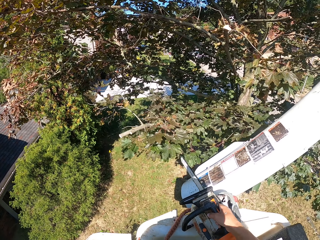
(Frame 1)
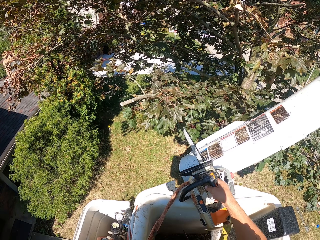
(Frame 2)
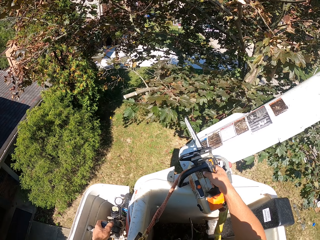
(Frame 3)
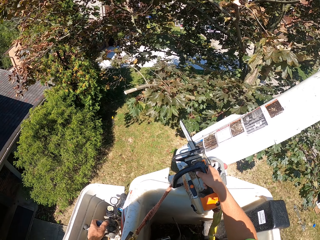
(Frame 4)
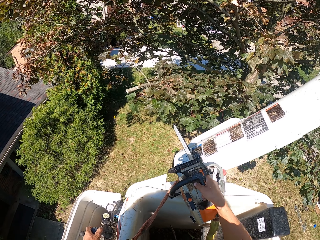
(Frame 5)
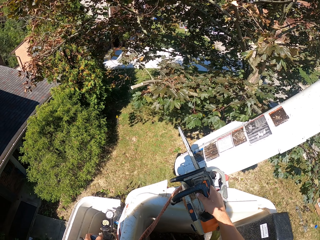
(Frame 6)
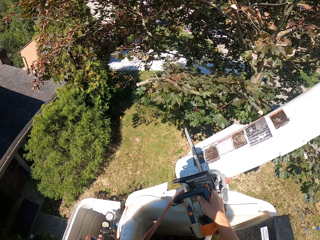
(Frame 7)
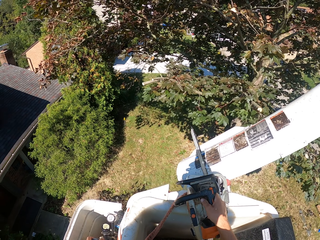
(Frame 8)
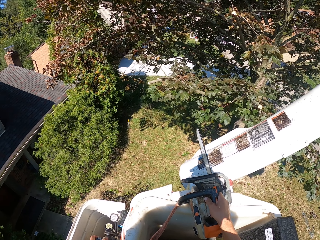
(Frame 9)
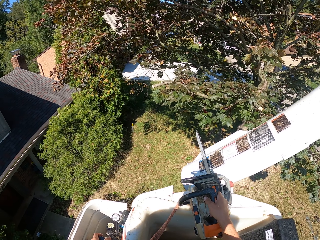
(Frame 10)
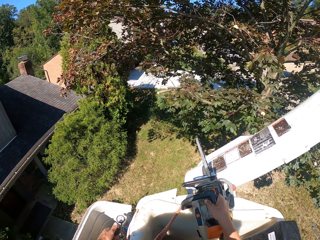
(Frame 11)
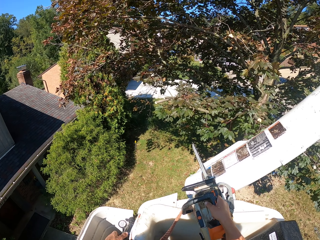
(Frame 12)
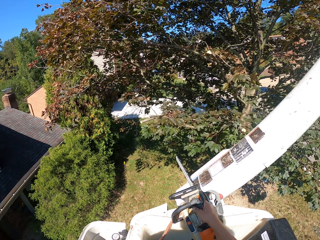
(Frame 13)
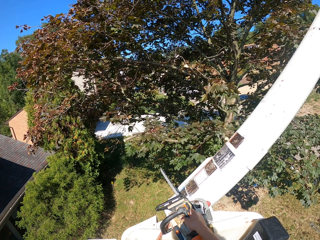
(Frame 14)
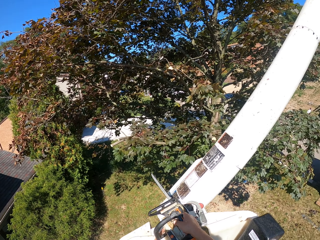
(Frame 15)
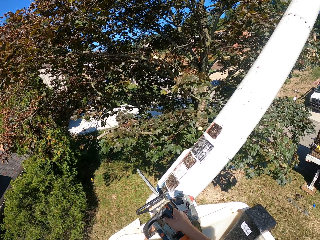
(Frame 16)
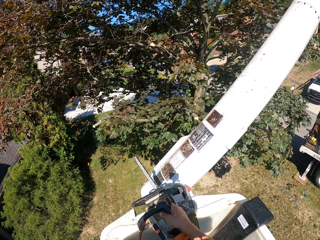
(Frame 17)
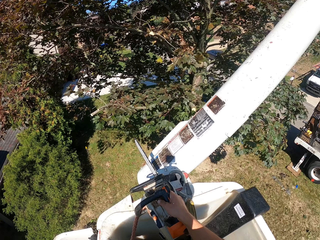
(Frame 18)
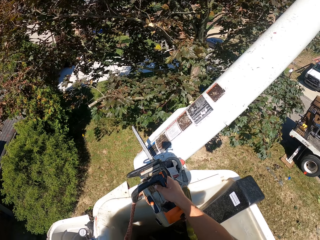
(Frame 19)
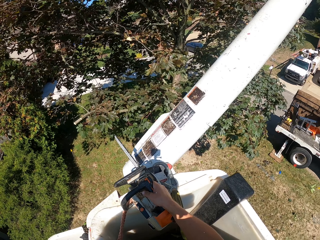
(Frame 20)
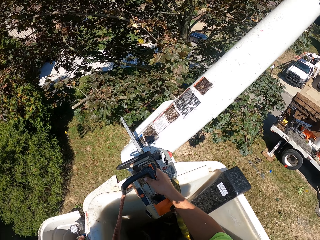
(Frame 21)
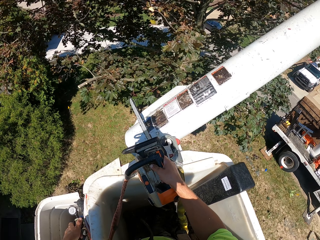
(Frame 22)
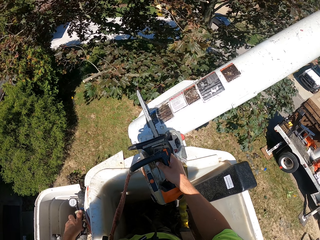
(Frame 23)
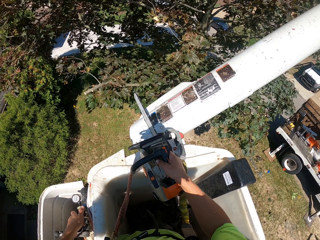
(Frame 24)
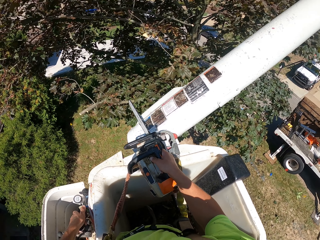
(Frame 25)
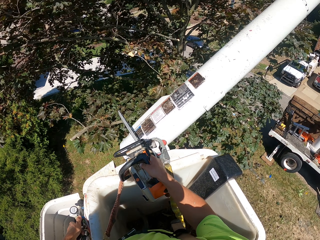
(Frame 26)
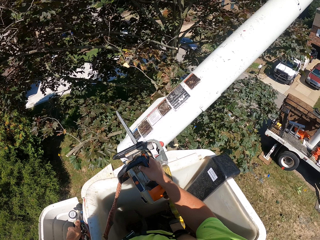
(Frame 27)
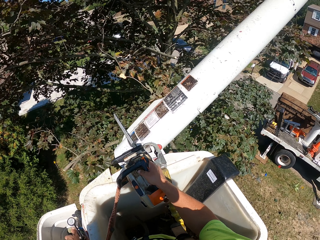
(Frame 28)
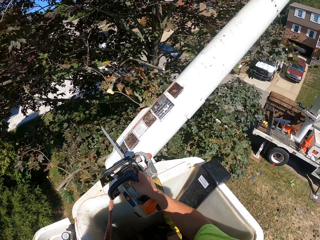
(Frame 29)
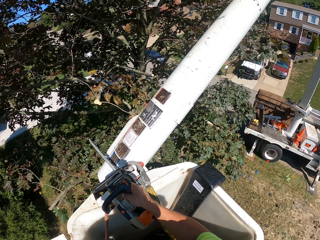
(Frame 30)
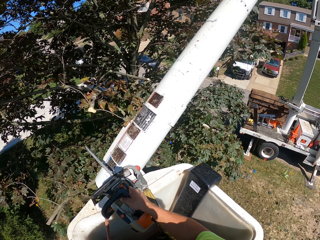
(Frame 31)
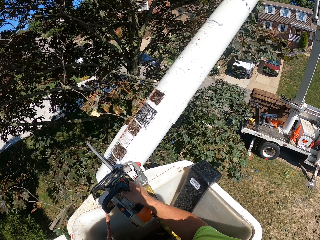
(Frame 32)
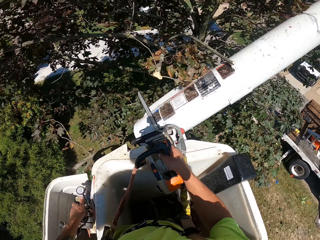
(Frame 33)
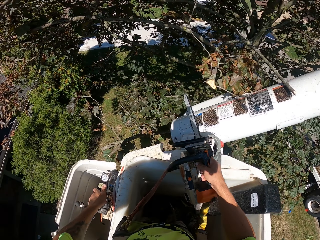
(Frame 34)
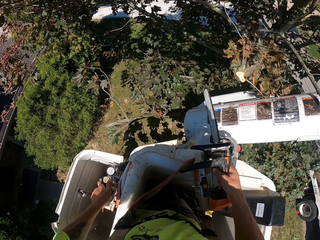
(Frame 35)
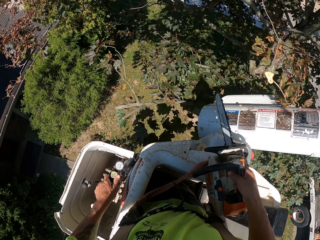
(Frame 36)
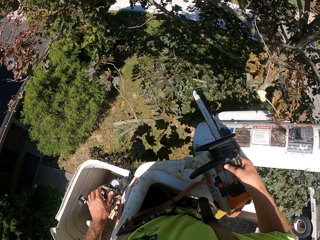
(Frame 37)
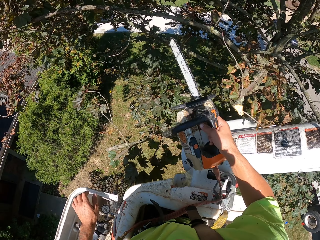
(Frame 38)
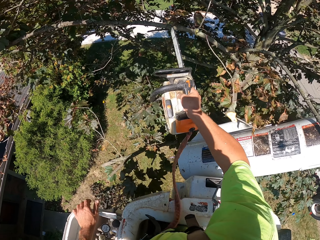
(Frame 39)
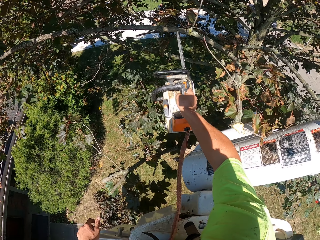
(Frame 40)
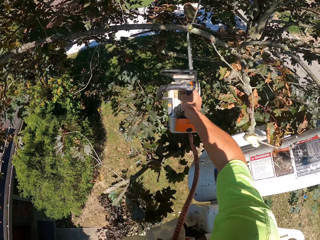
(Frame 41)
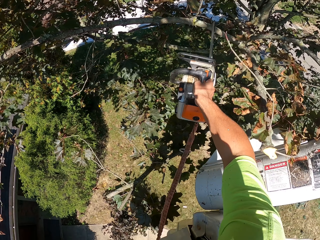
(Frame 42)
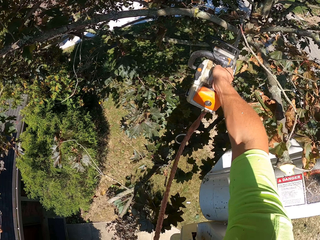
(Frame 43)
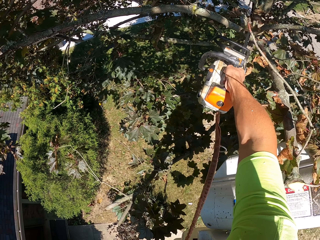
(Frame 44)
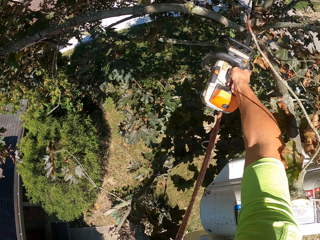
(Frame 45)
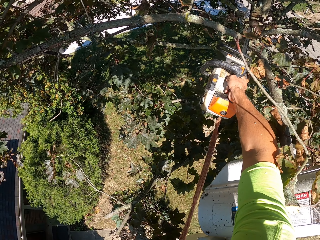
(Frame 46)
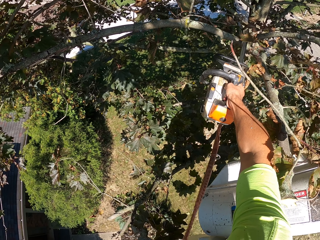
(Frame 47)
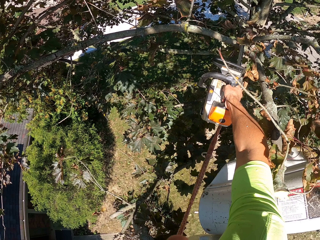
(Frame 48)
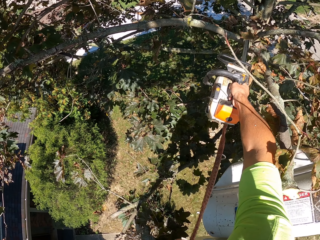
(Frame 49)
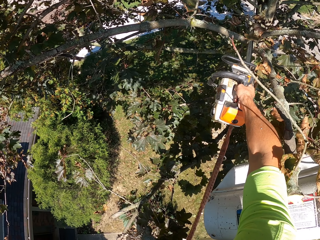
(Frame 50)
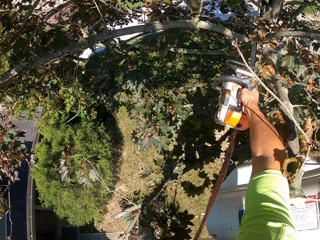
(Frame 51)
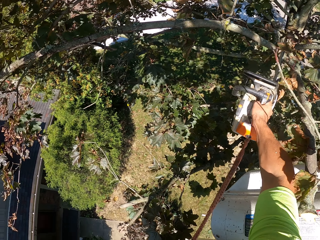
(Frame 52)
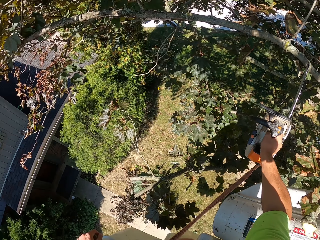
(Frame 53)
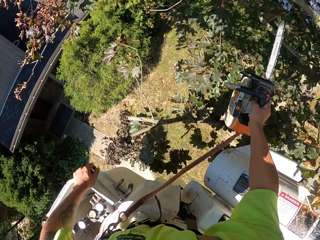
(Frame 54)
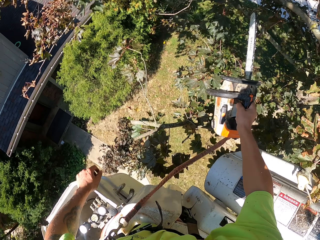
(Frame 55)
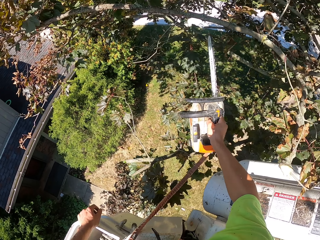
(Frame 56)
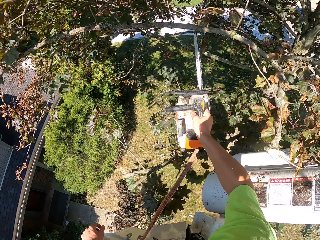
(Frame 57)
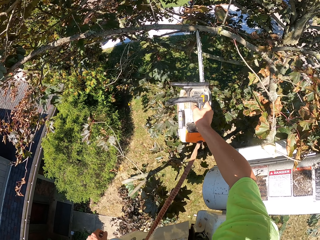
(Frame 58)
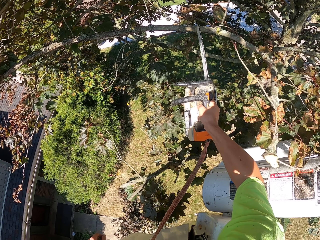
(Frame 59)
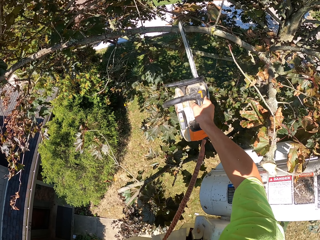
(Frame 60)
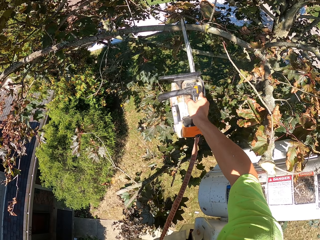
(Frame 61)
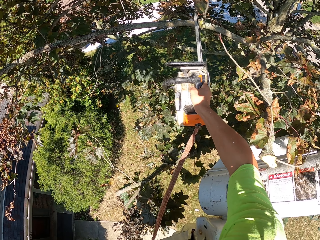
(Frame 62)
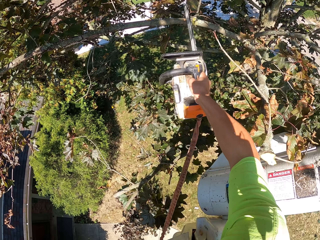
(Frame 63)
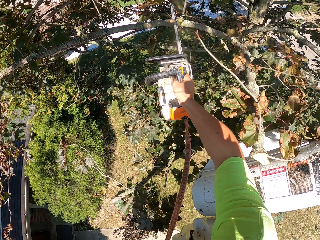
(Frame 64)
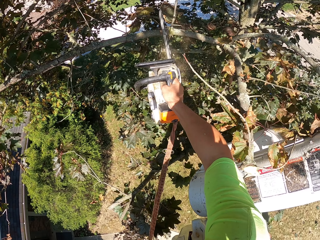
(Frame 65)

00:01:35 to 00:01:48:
The camera wearer cuts the tree branch with the chainsaw in his right hand.

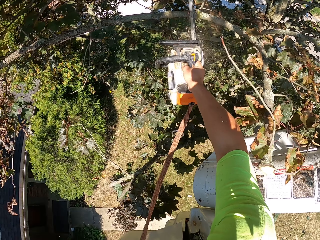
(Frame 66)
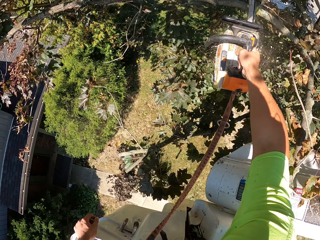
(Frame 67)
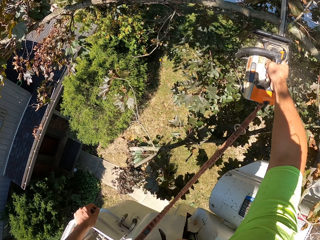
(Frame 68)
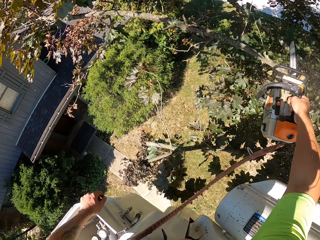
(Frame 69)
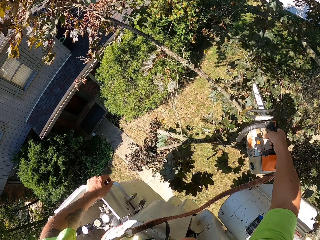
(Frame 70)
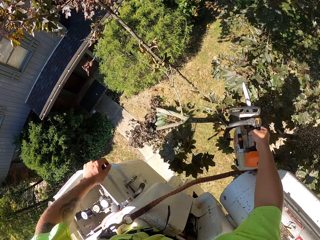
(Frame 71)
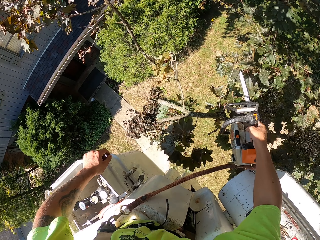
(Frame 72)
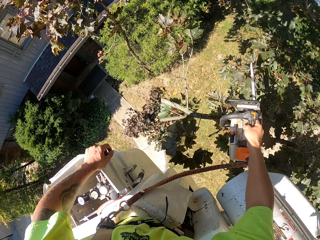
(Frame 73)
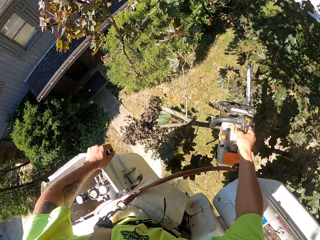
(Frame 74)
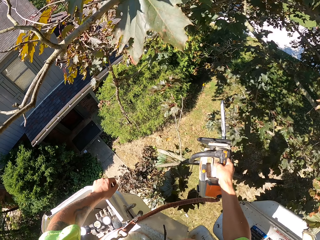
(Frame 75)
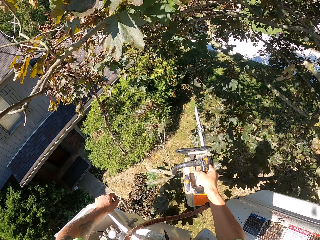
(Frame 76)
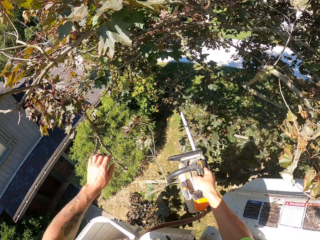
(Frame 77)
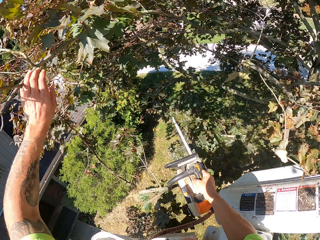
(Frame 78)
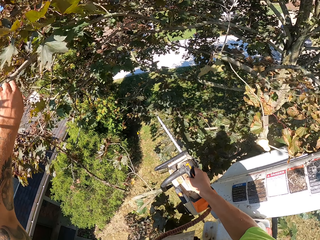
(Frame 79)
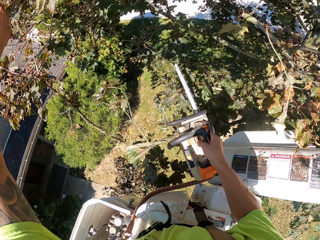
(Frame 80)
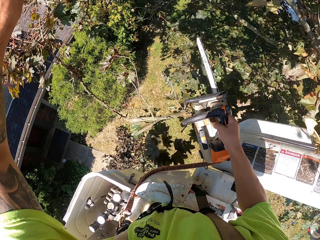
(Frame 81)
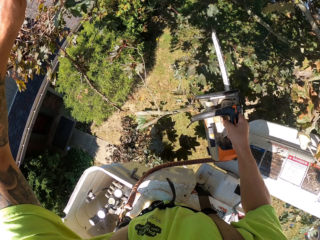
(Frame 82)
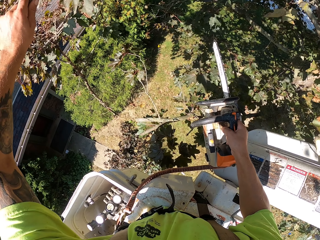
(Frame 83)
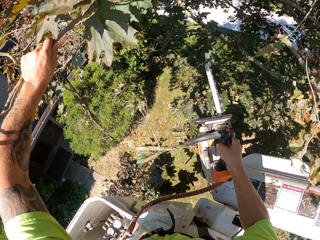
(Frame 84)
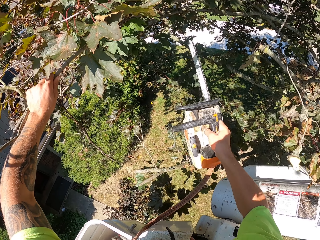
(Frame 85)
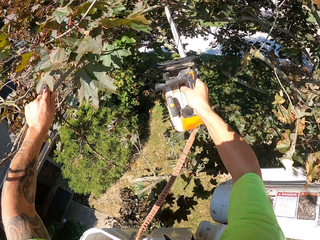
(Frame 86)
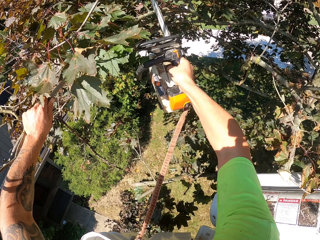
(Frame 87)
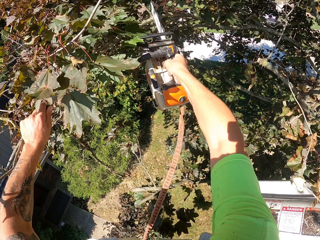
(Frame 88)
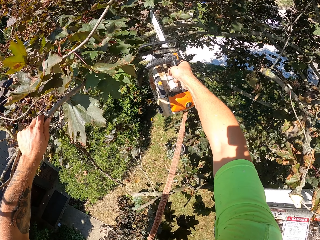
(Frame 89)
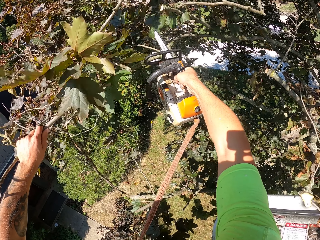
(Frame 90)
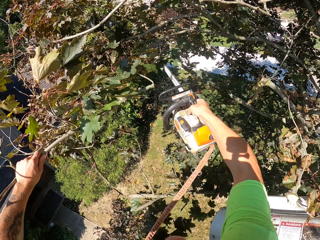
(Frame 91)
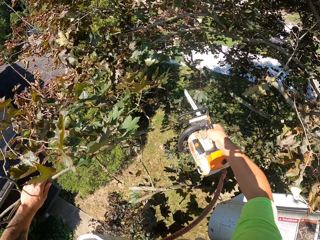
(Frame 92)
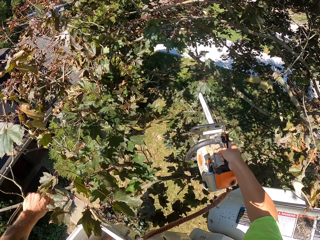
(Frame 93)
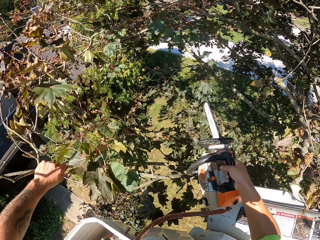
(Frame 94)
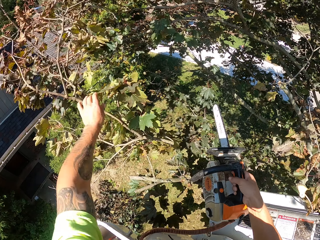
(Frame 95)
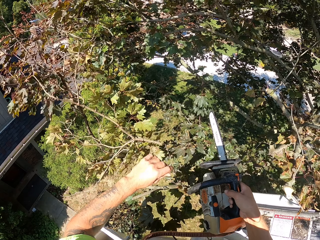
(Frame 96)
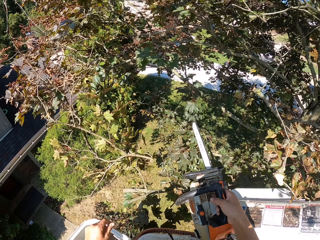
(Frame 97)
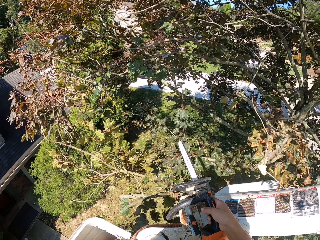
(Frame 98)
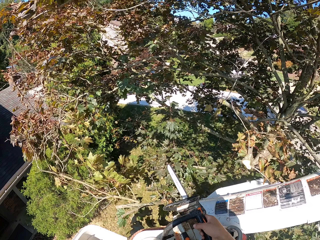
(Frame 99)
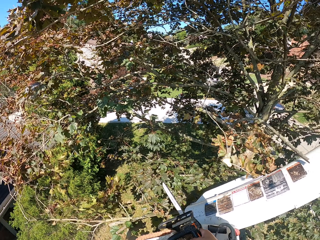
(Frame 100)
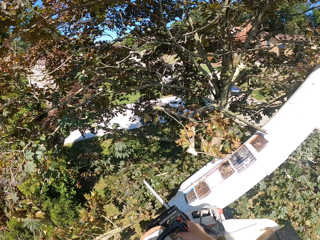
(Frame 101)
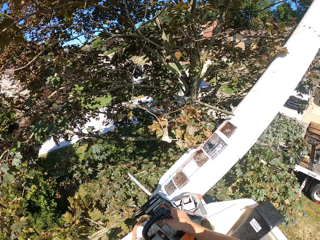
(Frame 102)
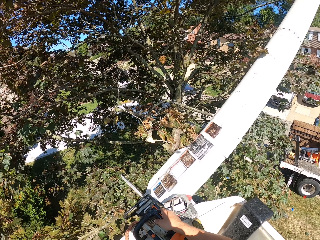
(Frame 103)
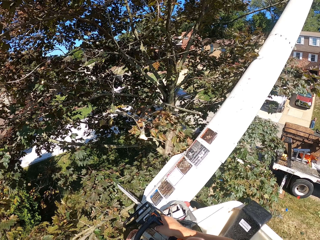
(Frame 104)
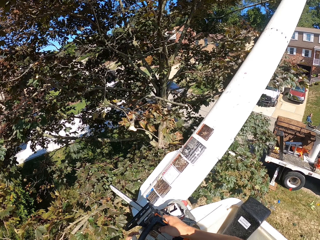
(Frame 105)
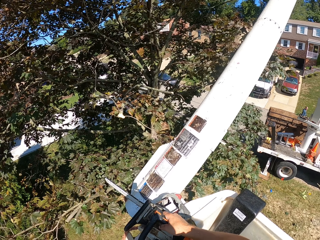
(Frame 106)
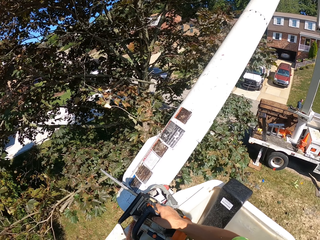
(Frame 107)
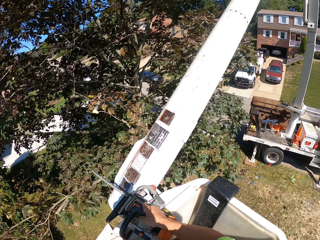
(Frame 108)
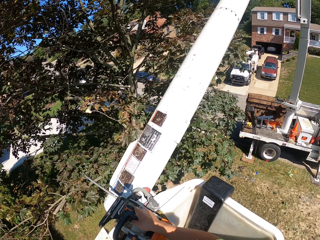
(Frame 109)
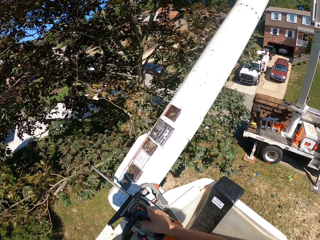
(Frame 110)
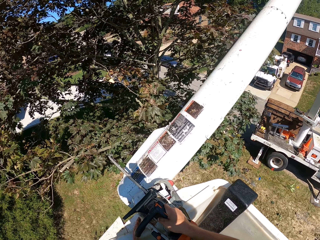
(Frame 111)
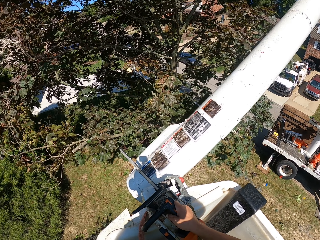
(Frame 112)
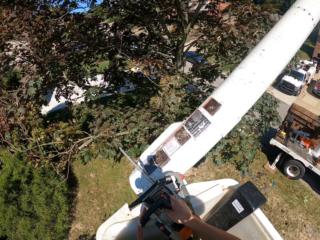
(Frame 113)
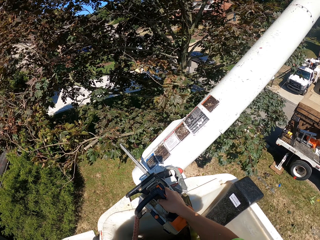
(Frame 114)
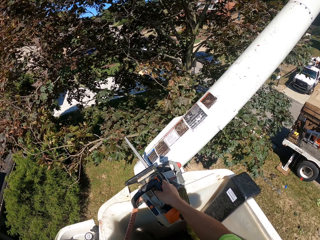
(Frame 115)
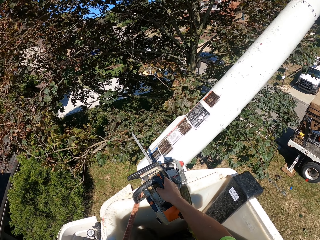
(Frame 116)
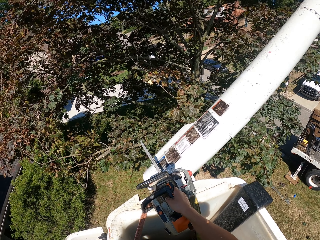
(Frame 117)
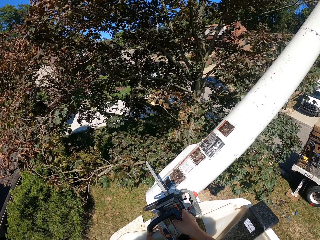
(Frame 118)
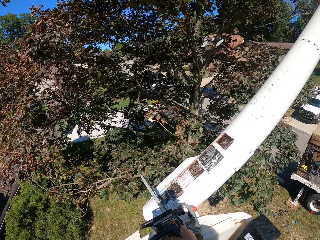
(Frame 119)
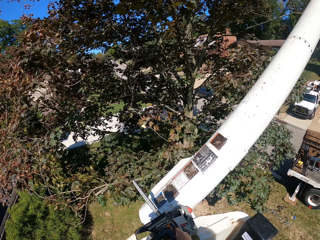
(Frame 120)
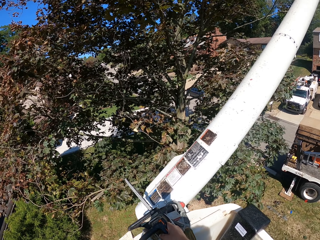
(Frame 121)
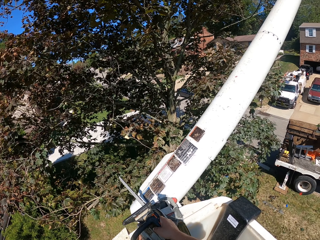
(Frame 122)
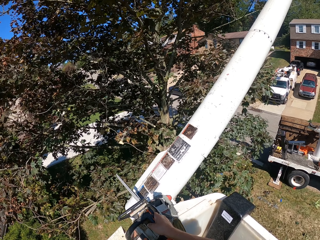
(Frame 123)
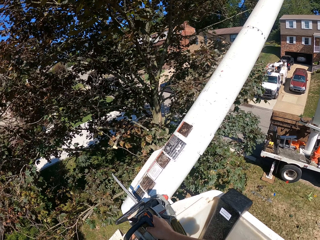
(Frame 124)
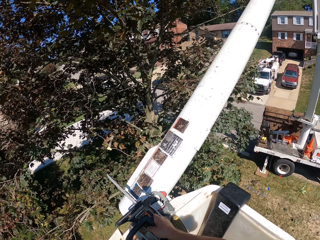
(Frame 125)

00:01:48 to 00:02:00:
The camera wearer holds the tree branch with his left hand. He cuts the tree branch with the chainsaw in his right hand. He drops the tree branch in his left hand to the ground. He adjusts the truck-mounted railed aerial platform position with its gears in his left hand.
